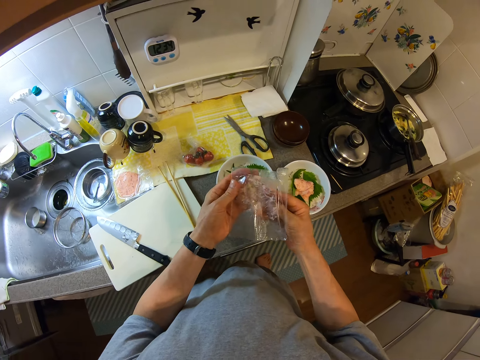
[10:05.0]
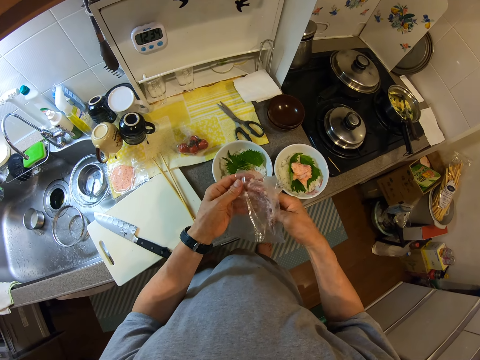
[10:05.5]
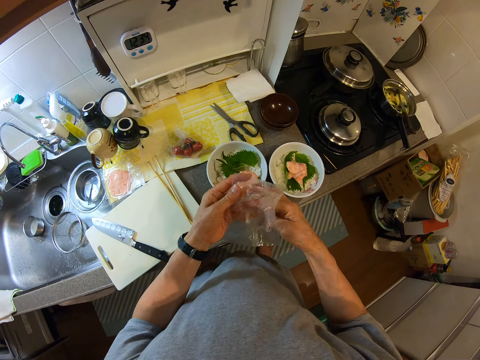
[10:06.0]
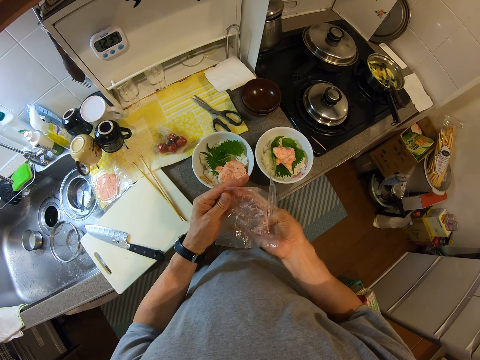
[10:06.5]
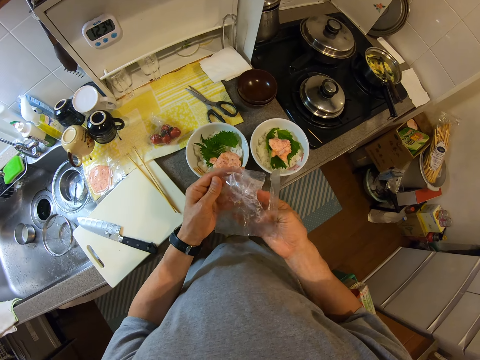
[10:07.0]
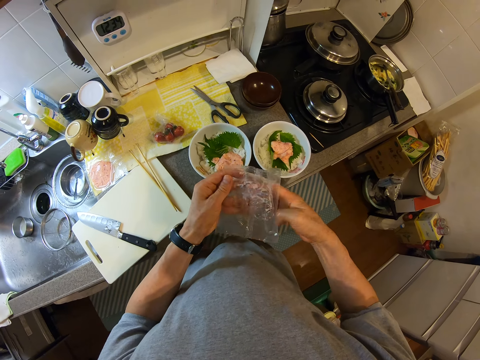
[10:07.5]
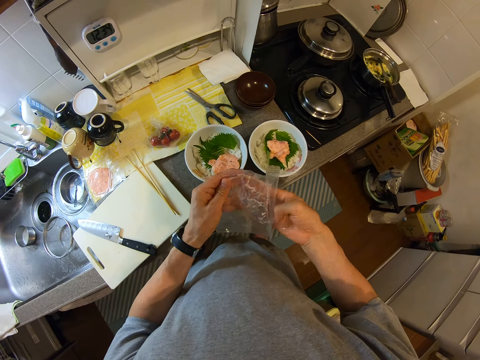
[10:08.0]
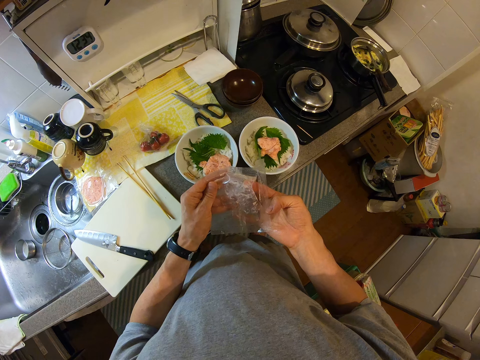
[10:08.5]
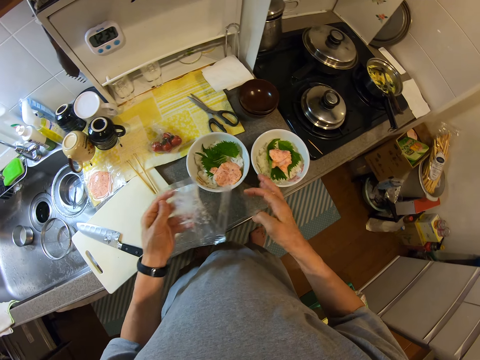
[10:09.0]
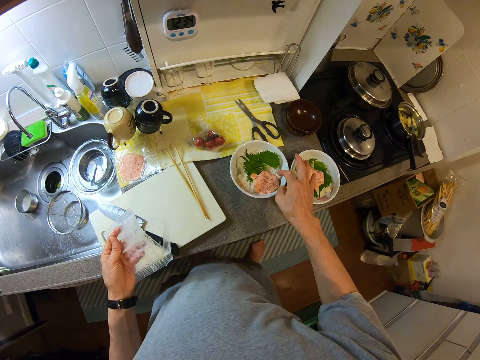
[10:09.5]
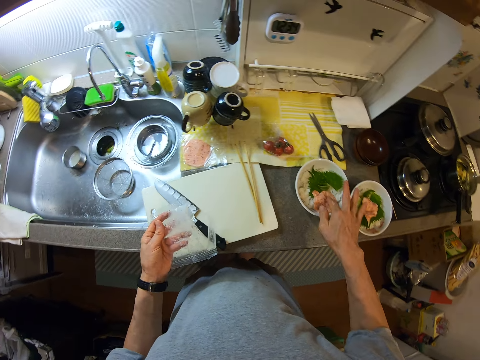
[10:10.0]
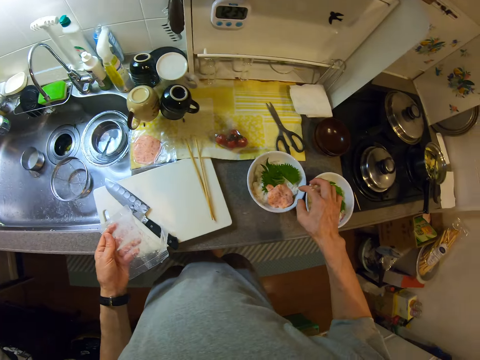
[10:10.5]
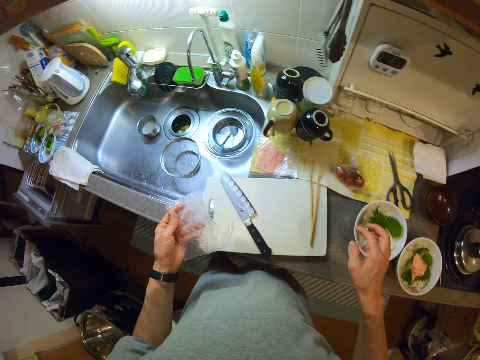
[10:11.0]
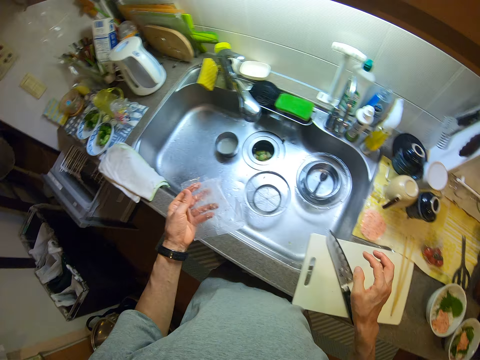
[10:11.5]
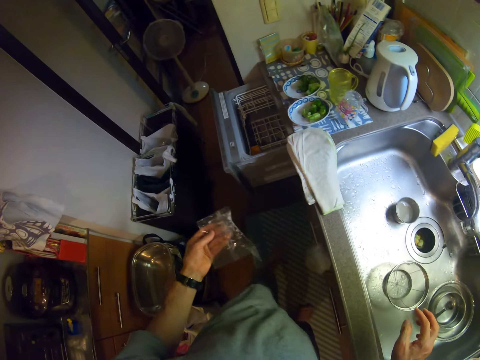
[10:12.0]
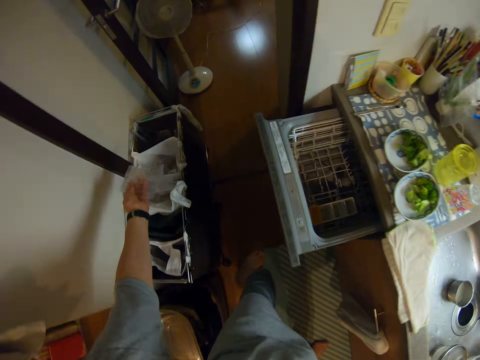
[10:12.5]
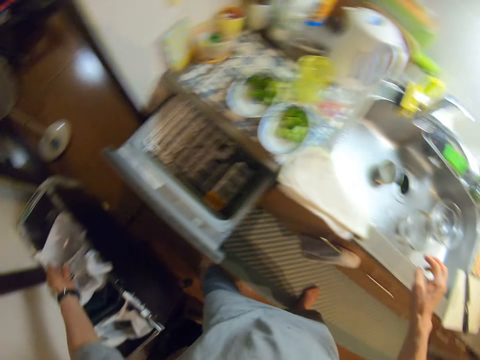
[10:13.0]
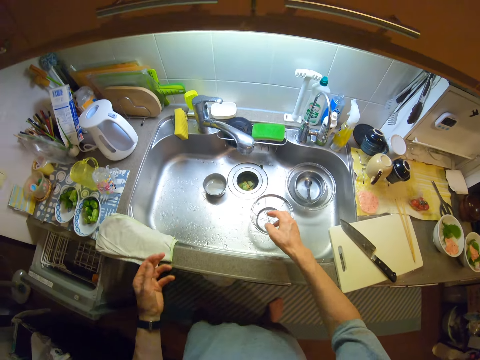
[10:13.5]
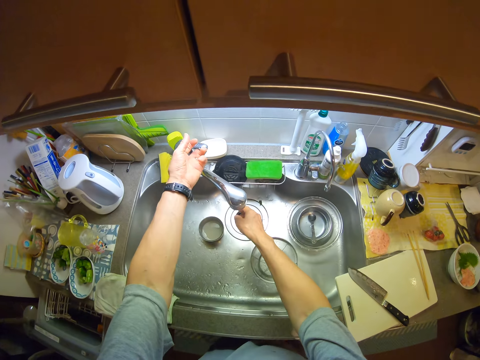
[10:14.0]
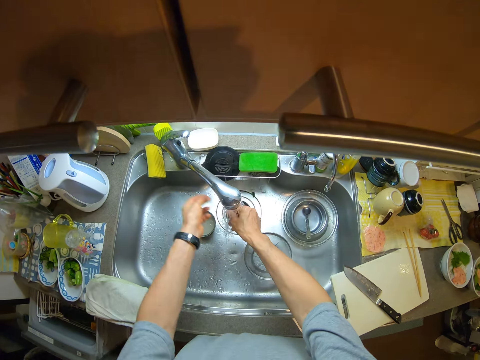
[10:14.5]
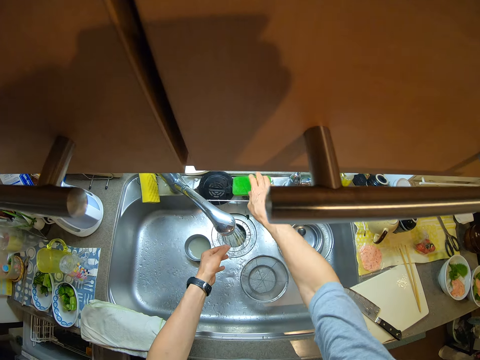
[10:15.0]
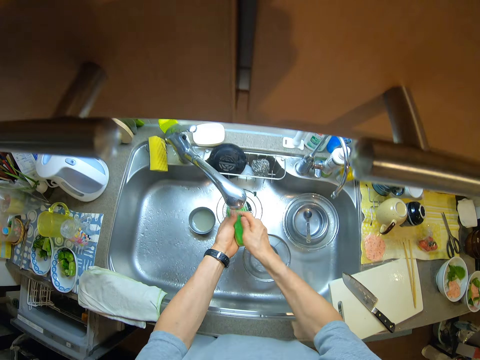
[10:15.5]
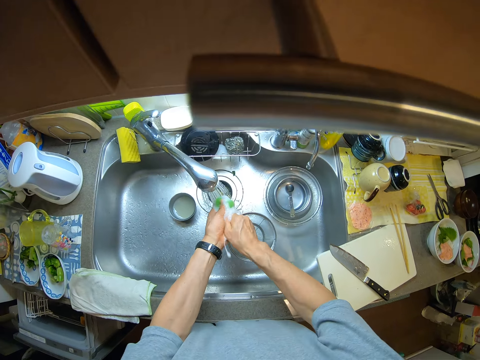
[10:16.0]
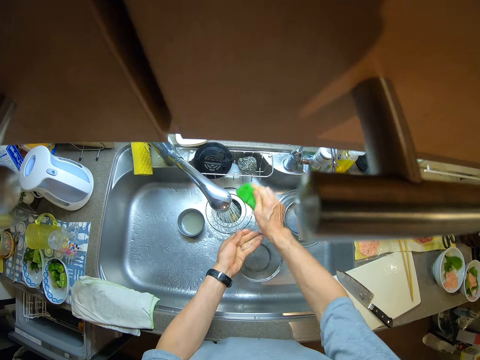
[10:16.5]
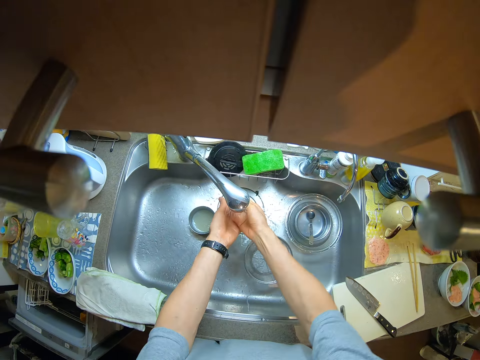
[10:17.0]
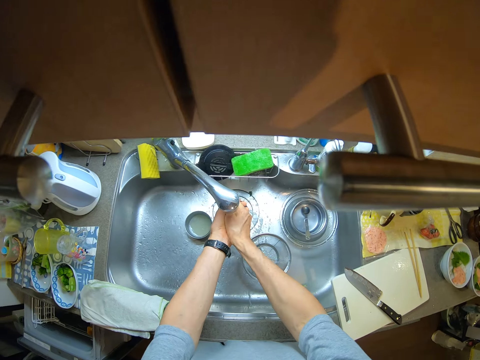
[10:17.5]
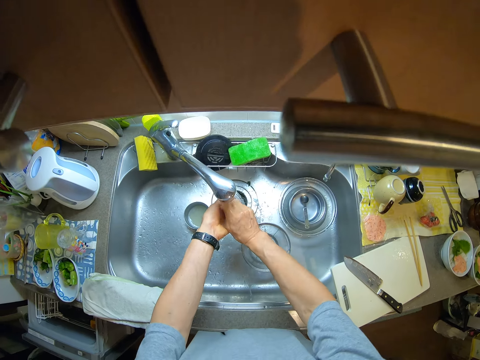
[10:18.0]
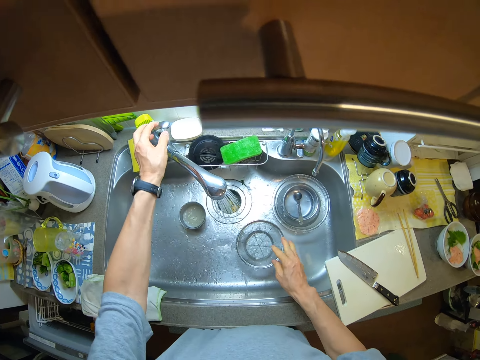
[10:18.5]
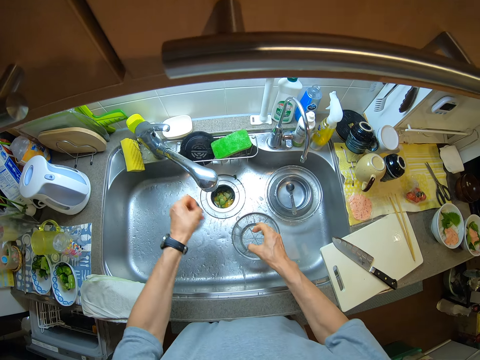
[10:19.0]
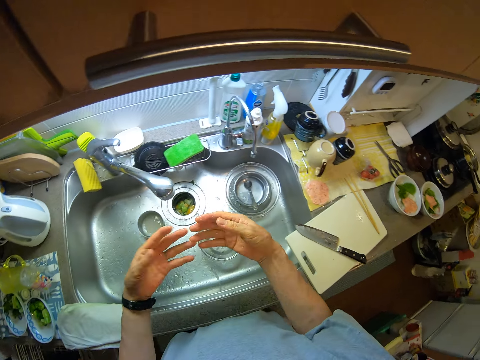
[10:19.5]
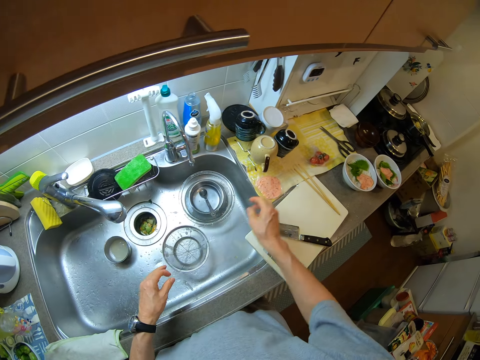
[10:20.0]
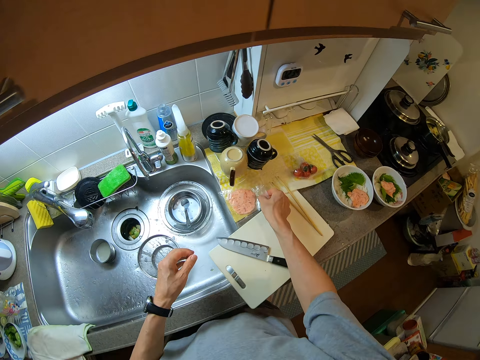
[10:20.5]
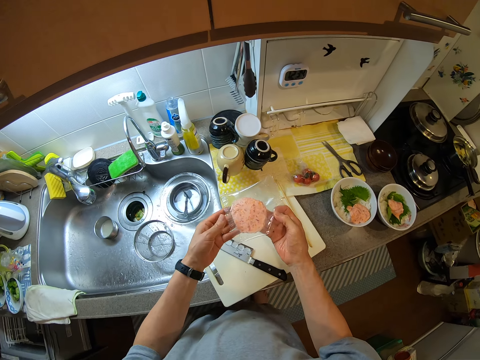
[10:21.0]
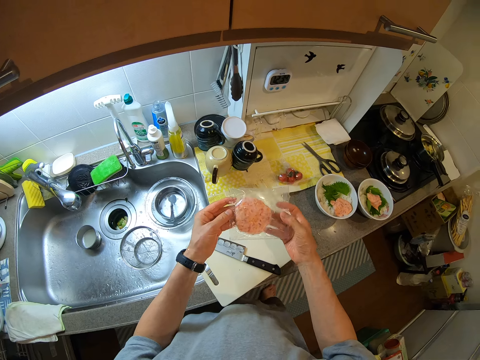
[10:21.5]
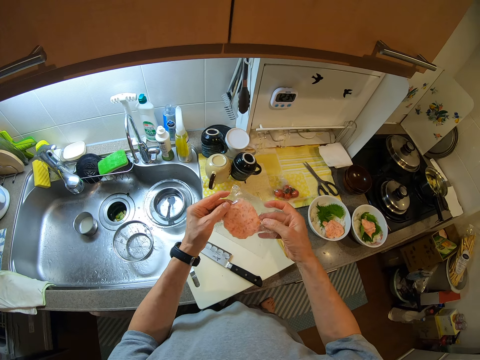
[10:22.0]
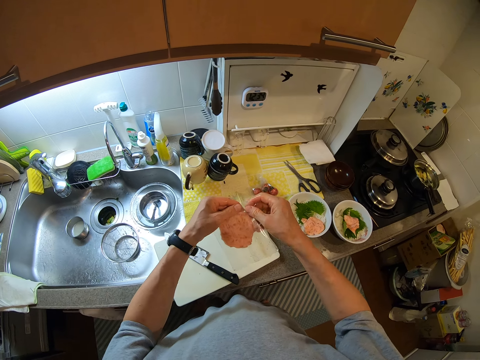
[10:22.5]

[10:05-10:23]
The camera wearer scrapes the inside of the food wrap with his finger. He touches the food with his finger. He throws the wrap into the bin. He turns on the tap, picks up the sponge, and washes his hand with the sponge. He applies soap in his fingers. He drops the sponge. He rinses his hands. He turns off the tap. He picks up a patty in a wrap.

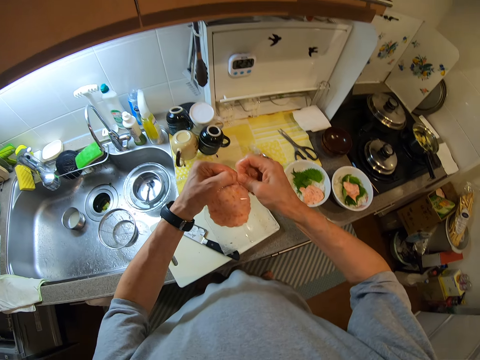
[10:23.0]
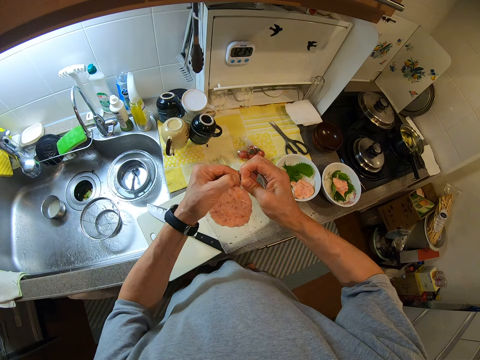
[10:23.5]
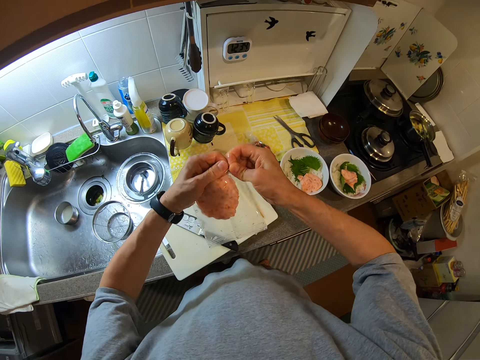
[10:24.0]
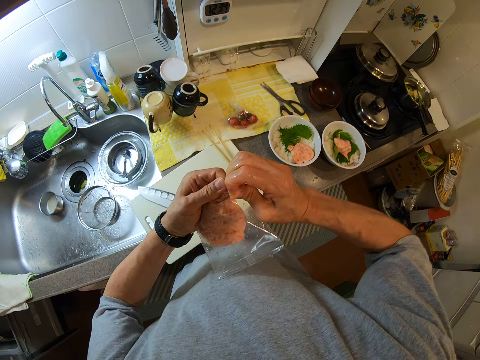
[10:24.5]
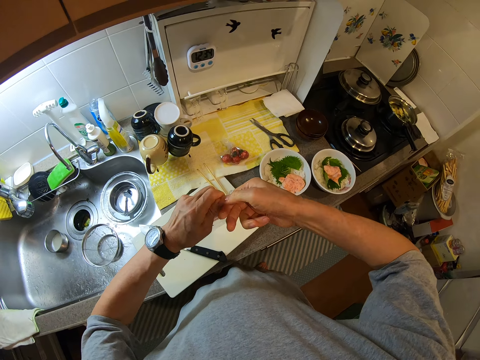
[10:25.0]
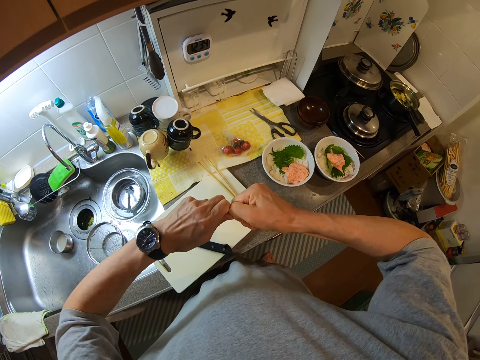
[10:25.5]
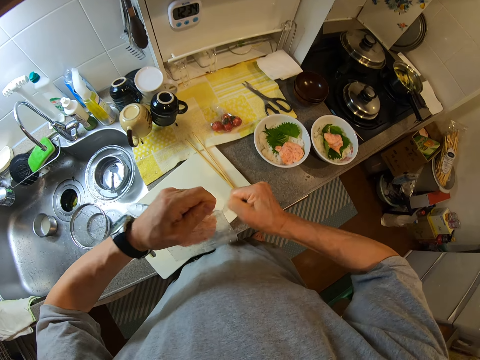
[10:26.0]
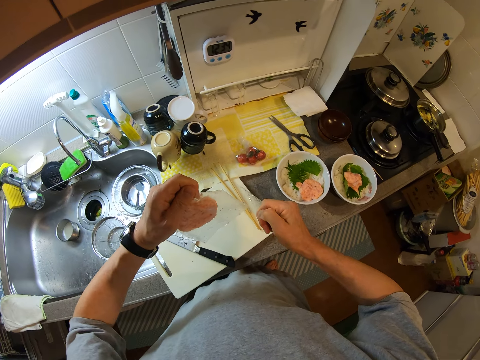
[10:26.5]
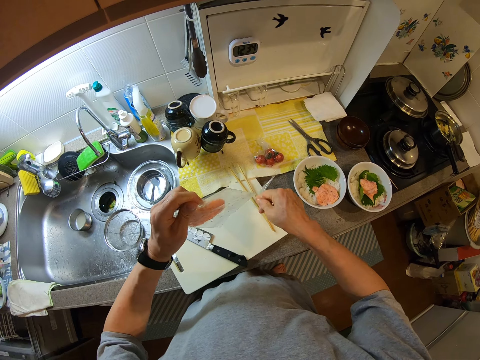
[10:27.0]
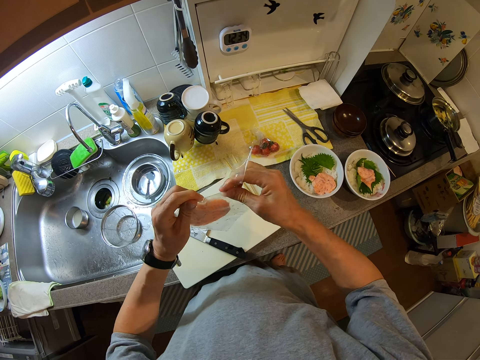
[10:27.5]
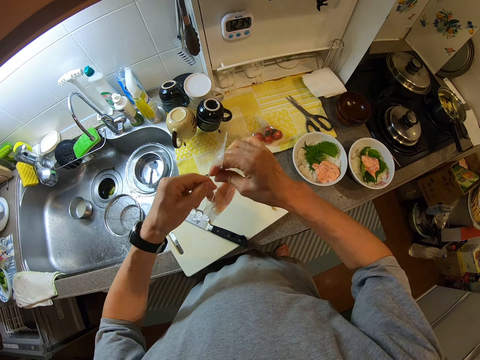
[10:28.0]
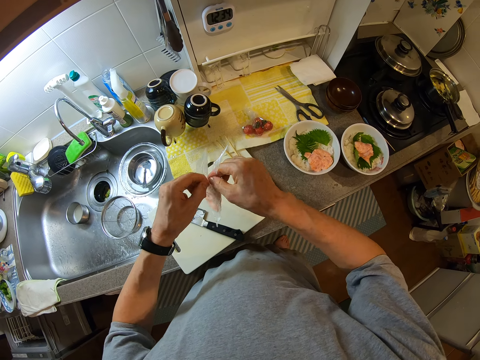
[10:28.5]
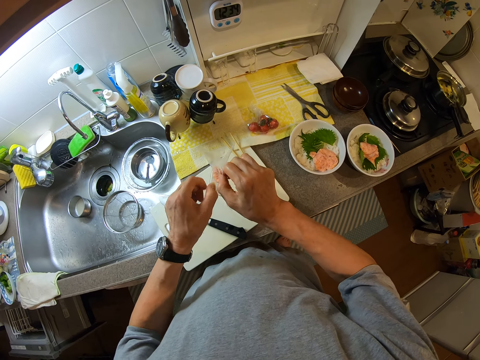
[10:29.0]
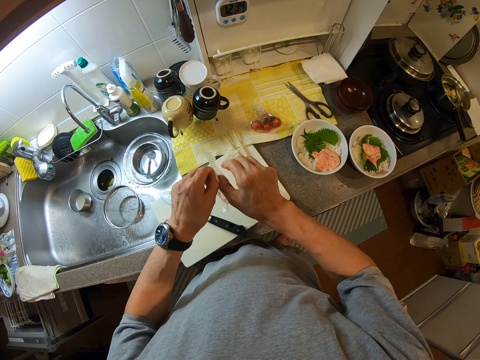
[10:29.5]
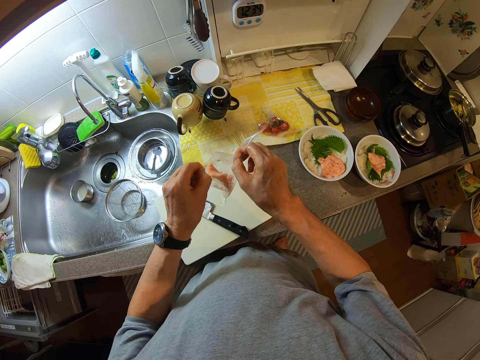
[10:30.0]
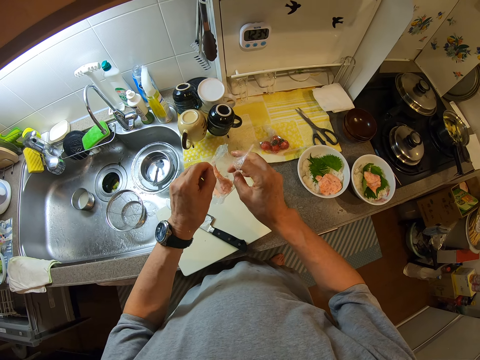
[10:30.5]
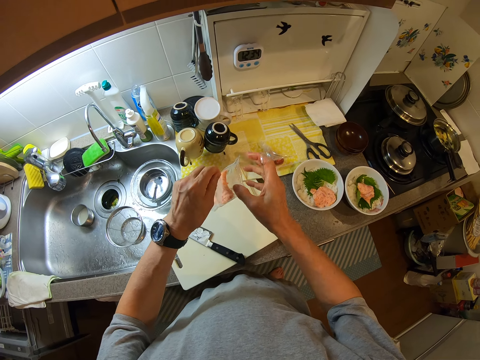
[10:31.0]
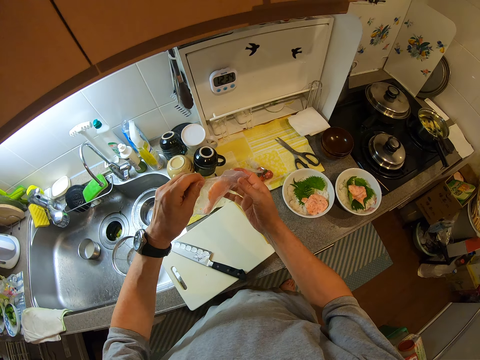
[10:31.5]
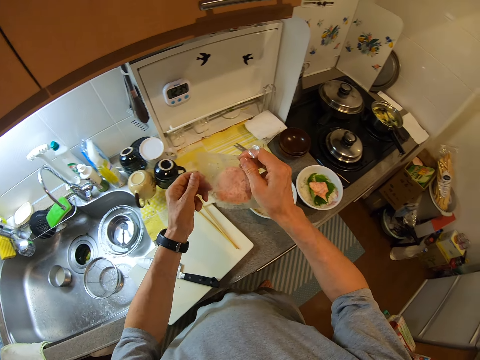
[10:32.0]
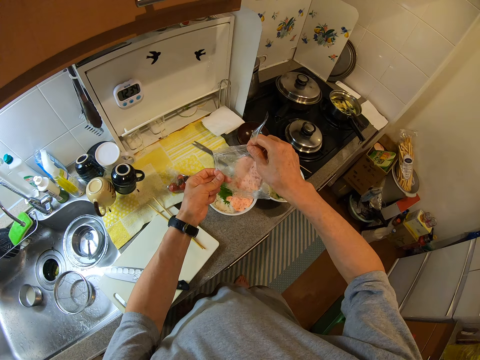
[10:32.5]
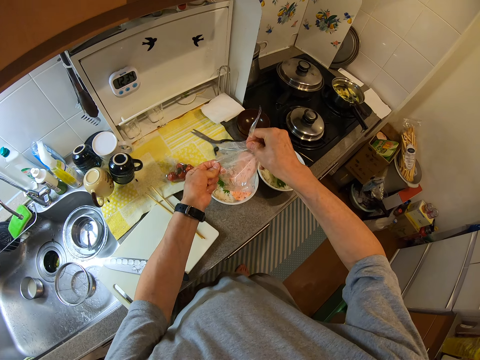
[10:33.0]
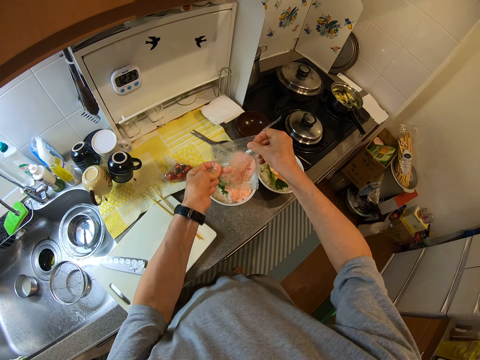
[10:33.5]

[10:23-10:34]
The camera wearer tears open the wrap using his fingers. He opens the package.
